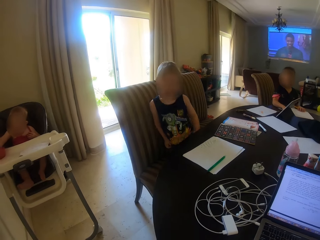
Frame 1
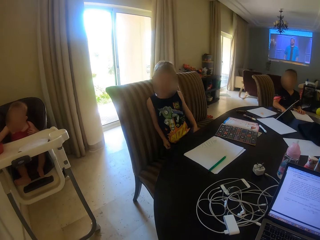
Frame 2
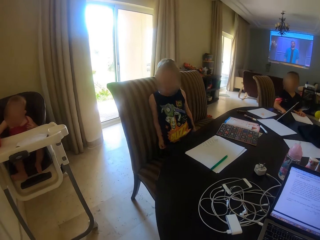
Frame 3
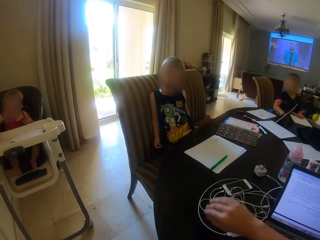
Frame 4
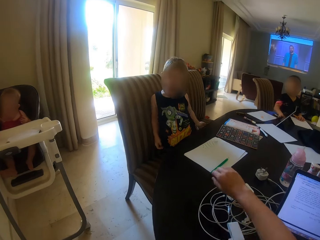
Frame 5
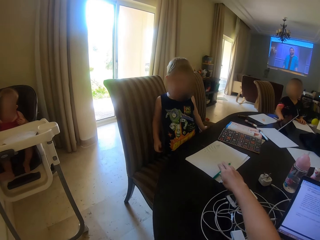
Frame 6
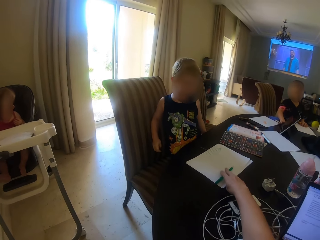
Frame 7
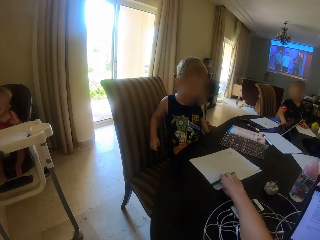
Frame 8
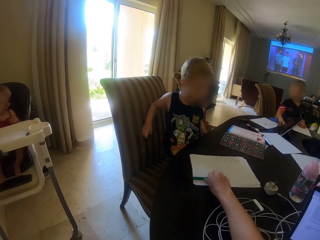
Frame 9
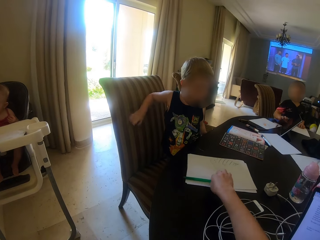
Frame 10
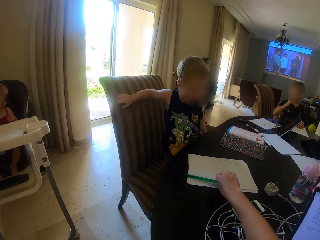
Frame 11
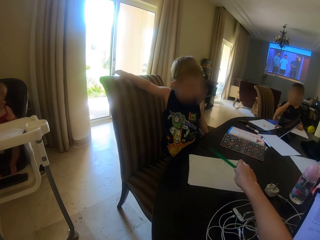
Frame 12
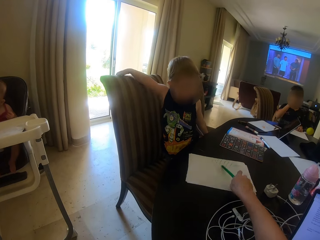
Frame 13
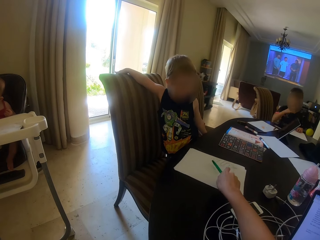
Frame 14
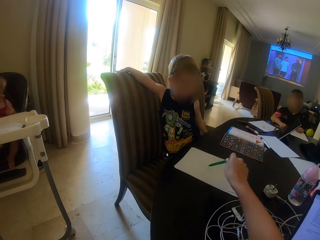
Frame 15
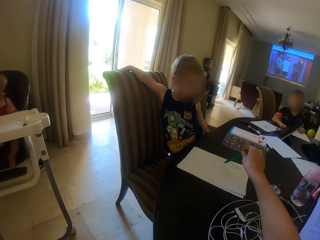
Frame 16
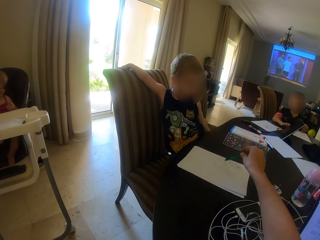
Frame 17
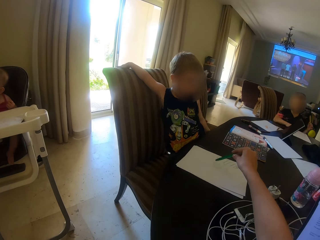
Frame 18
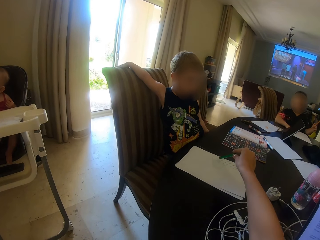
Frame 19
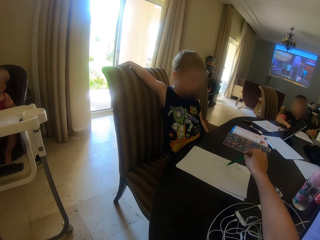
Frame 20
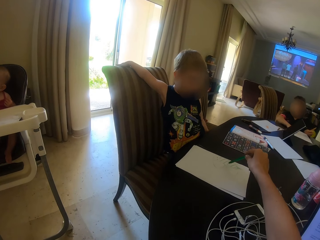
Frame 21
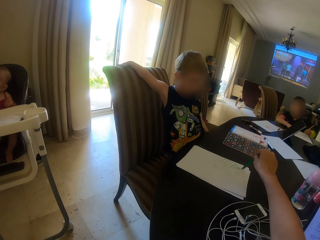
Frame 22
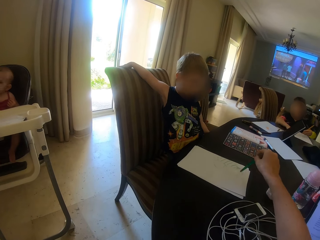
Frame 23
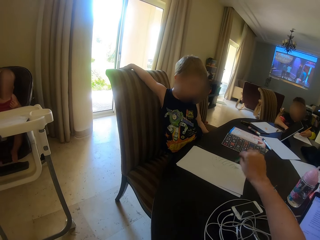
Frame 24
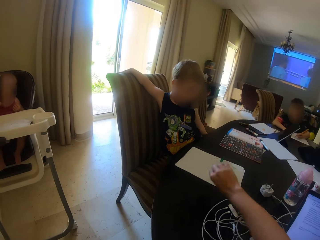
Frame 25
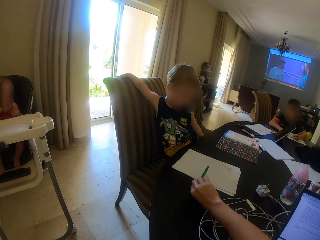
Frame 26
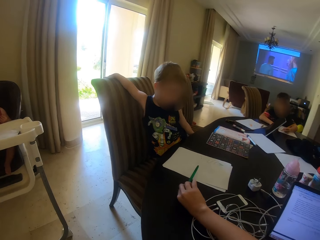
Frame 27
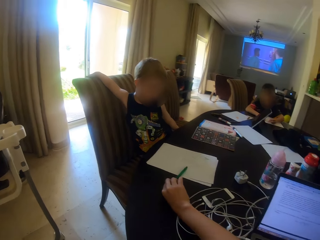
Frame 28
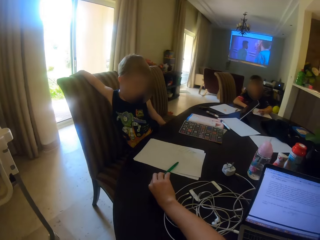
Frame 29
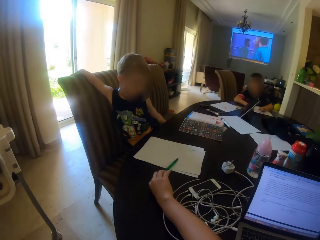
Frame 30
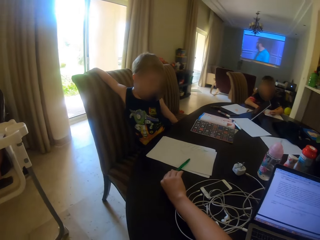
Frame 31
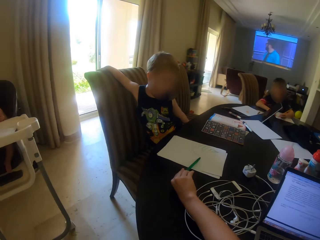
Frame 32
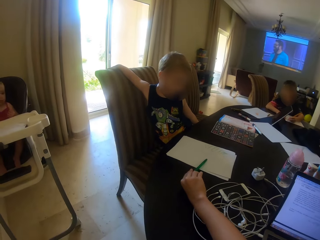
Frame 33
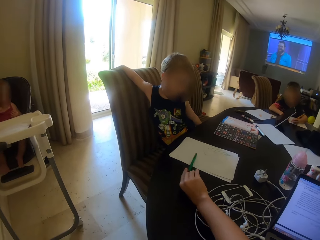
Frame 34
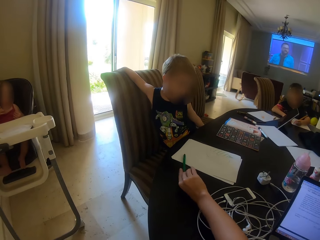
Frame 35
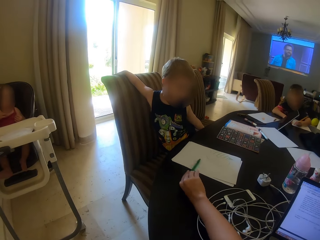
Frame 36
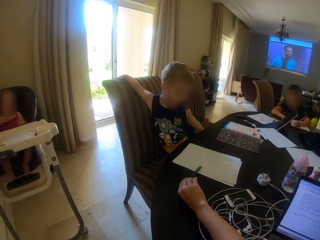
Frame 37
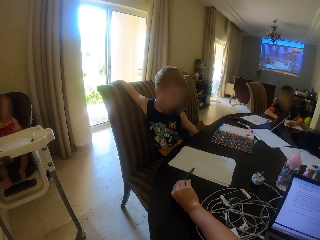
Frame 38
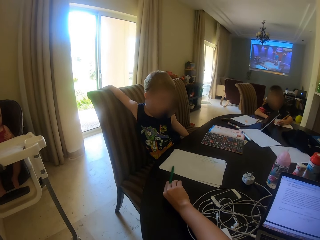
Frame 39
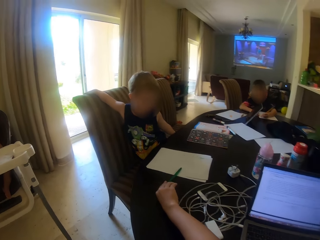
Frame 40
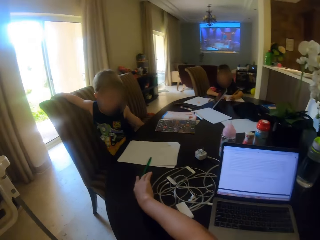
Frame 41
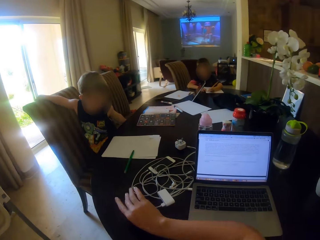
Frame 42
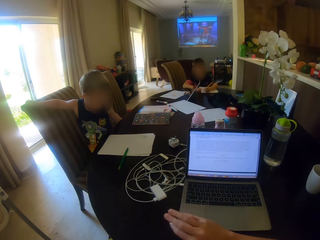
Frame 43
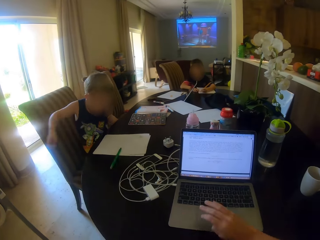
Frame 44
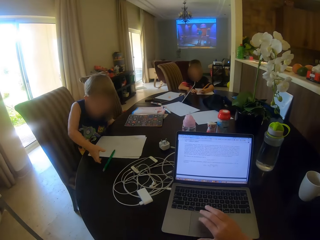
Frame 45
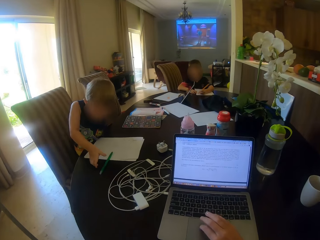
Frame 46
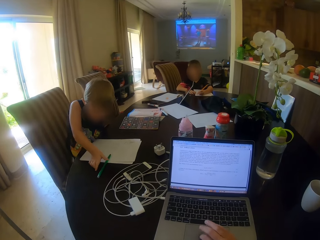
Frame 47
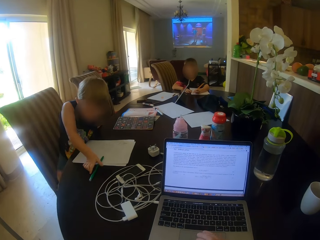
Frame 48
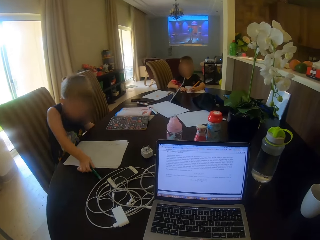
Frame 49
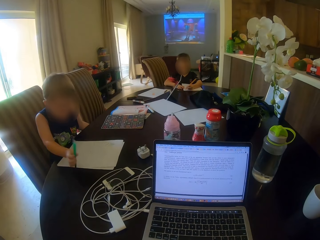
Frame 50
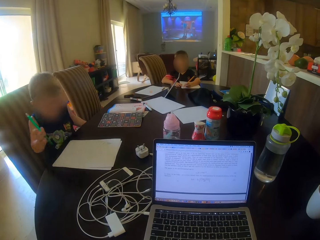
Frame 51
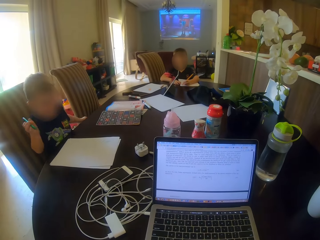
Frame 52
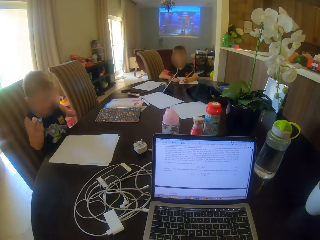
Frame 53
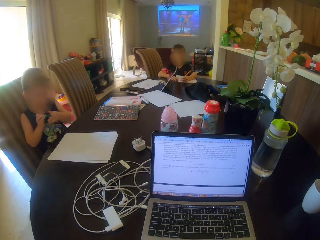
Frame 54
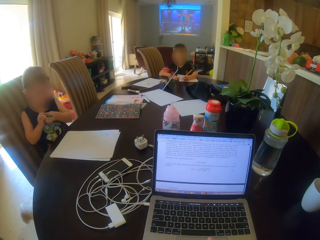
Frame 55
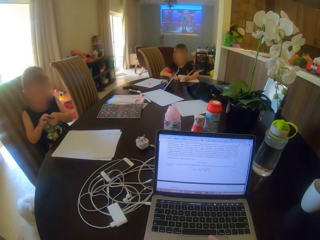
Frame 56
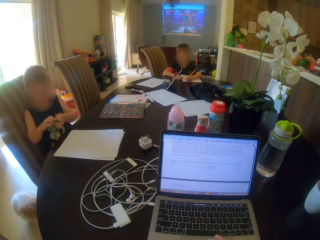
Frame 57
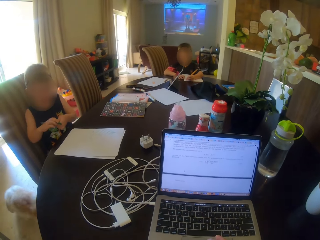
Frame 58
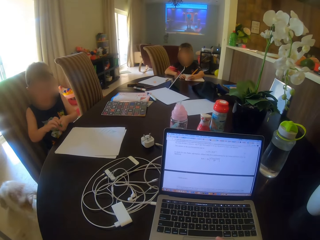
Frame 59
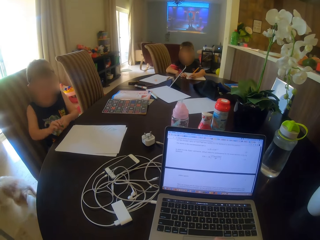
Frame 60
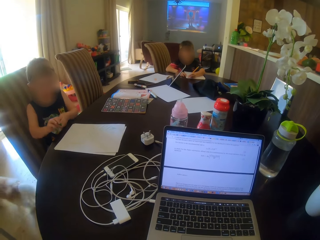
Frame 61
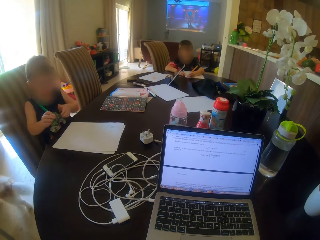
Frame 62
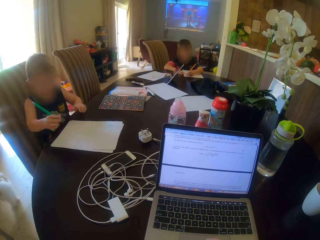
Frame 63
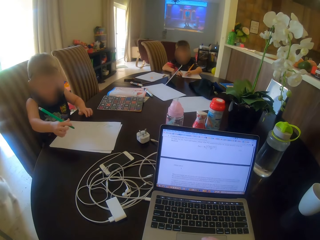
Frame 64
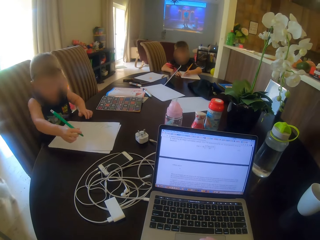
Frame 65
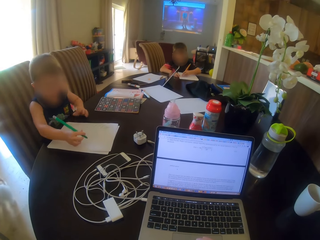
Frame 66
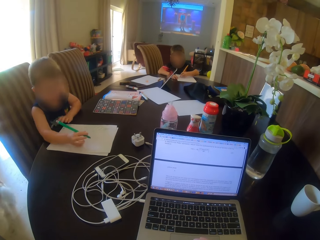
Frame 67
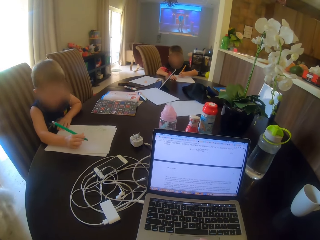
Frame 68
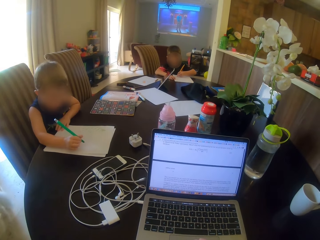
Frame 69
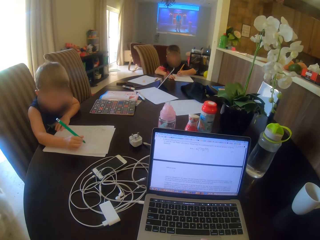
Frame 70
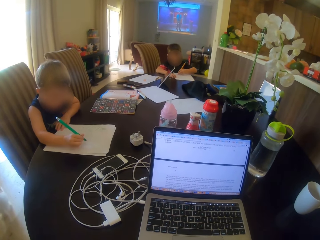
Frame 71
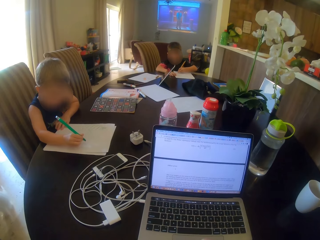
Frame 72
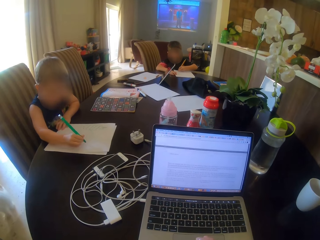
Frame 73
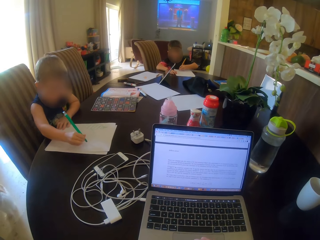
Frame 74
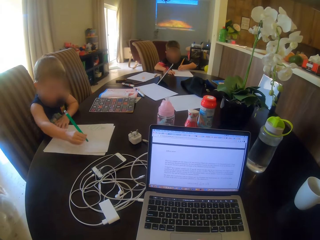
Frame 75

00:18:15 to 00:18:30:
The camera wearer moves the pen. They move the paper on the table. They pick up the pen. They talk to a child. They put down the pen on the table. They type on the laptop. The child writes on the paper.

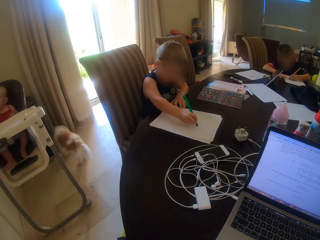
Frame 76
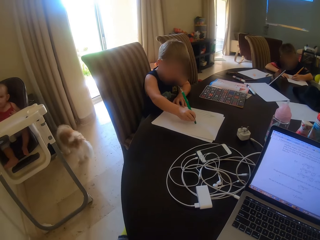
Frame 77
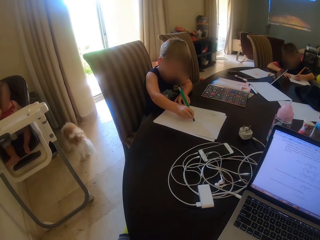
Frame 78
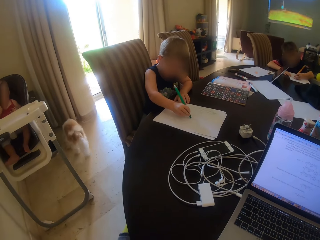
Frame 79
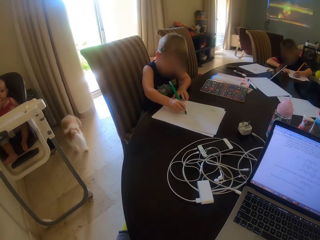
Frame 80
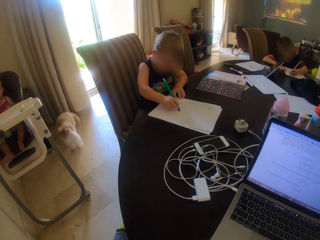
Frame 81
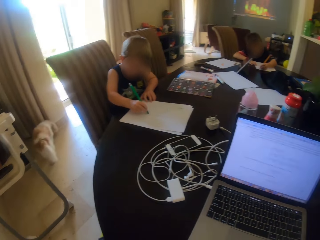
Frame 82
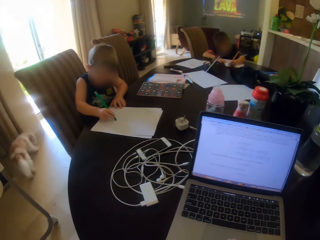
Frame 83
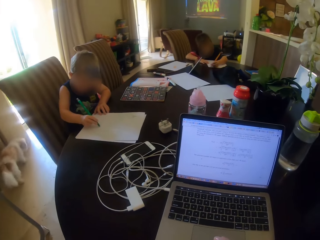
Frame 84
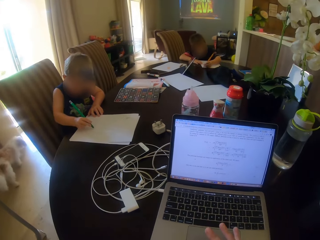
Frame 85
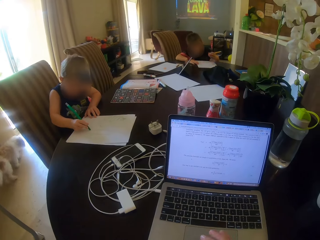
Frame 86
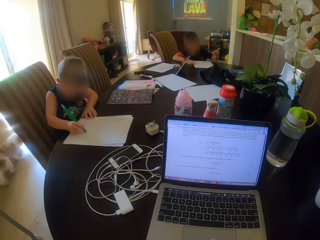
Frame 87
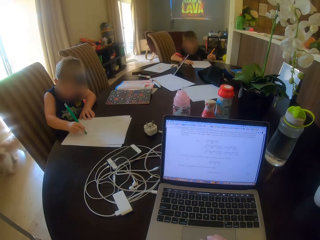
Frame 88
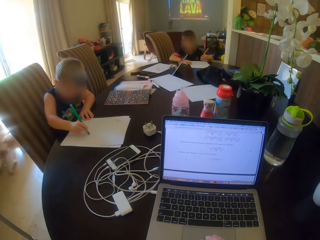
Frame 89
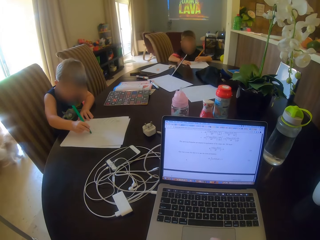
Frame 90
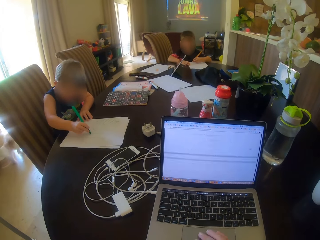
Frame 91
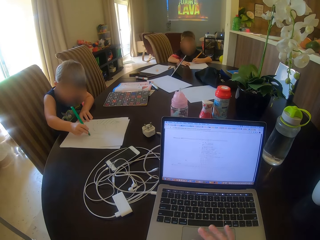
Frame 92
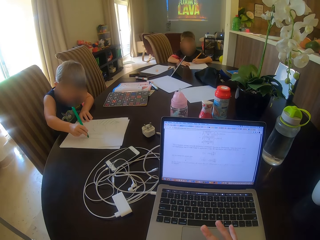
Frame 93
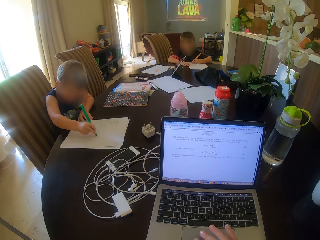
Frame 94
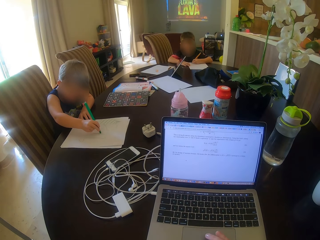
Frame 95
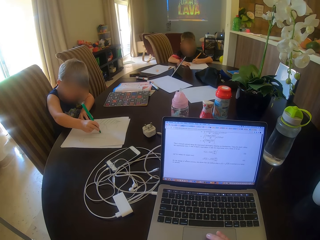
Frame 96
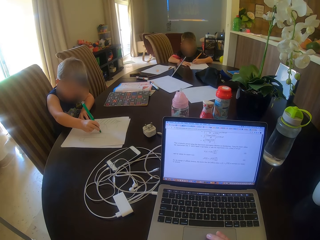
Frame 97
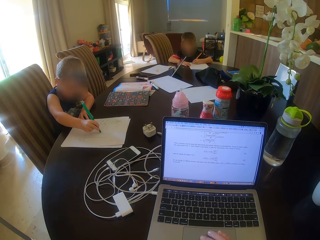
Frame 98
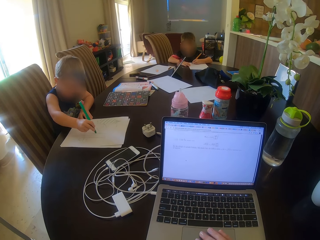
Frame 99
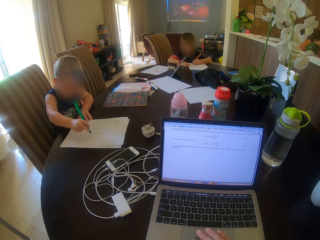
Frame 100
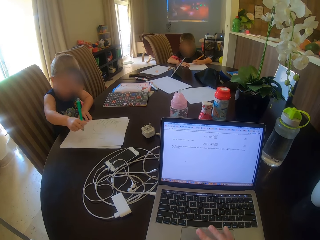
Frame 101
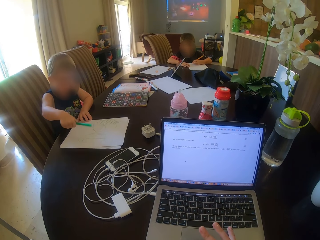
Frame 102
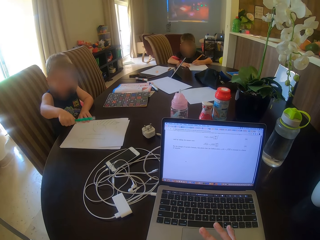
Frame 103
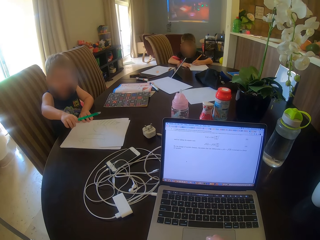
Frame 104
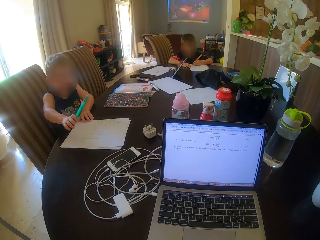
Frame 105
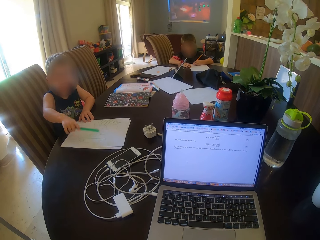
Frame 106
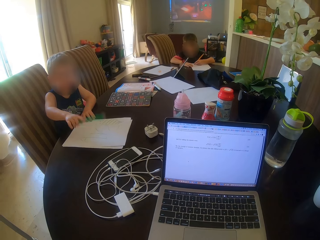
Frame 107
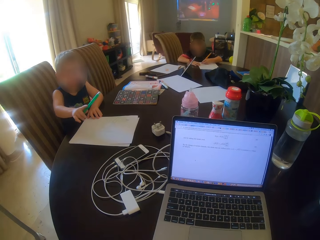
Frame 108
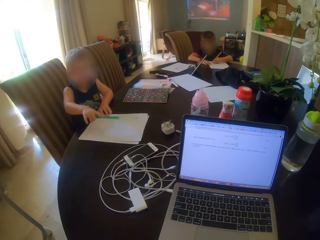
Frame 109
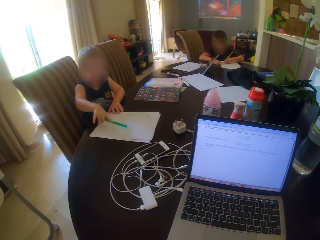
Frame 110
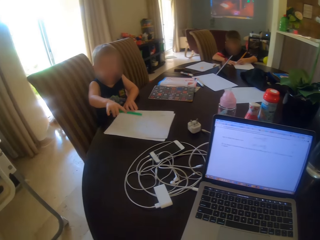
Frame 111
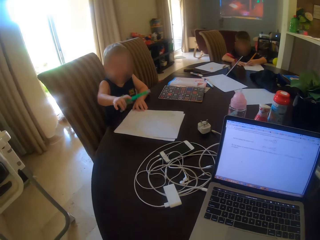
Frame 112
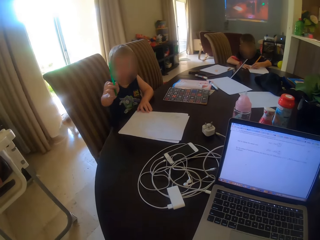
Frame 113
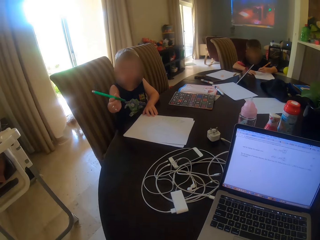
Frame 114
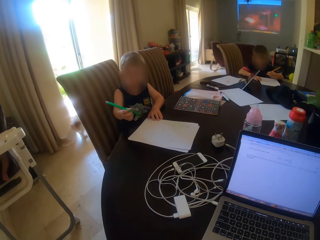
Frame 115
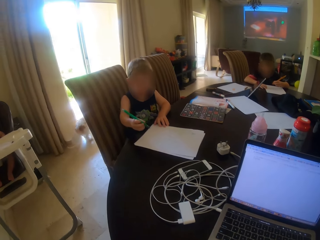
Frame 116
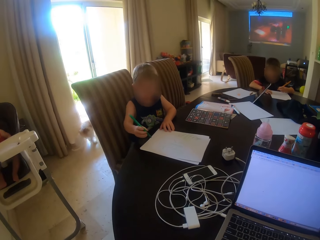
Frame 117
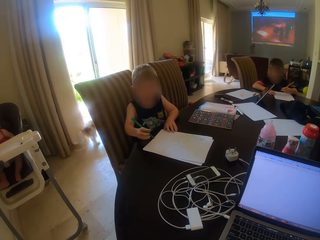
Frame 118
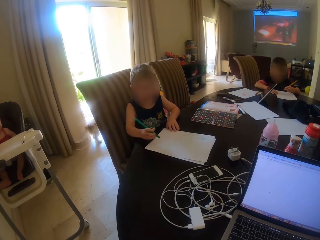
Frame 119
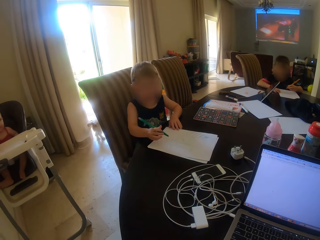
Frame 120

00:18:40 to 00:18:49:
A child taps the pen on the table.
